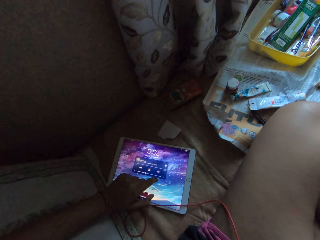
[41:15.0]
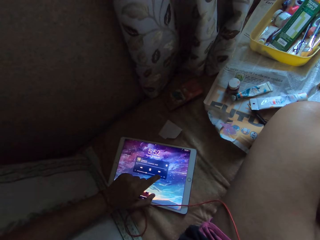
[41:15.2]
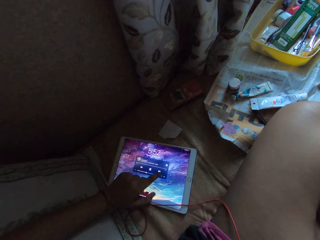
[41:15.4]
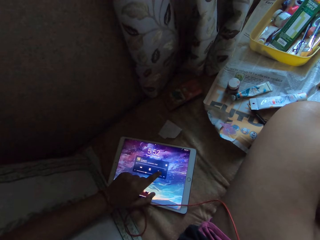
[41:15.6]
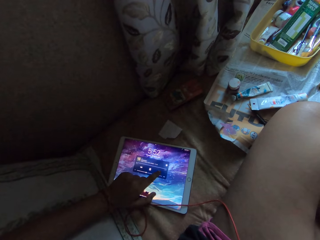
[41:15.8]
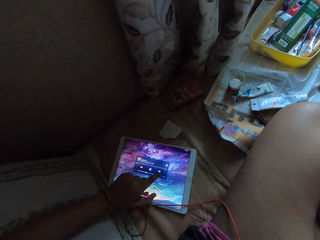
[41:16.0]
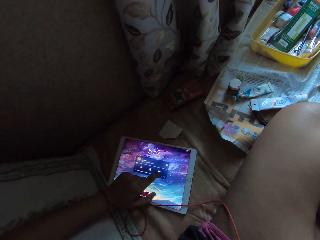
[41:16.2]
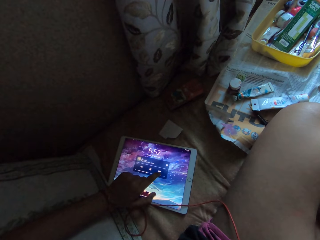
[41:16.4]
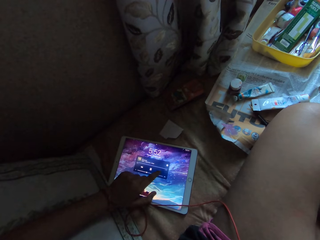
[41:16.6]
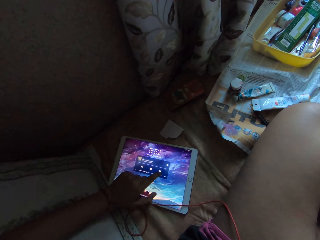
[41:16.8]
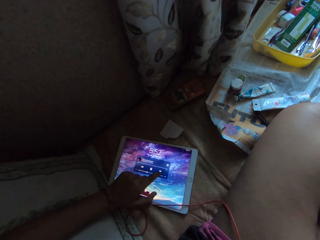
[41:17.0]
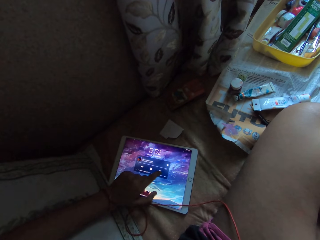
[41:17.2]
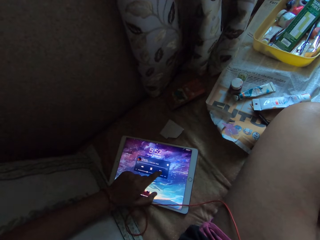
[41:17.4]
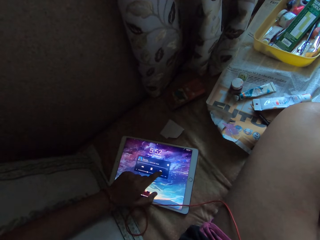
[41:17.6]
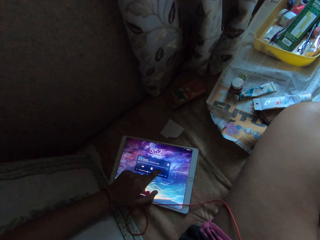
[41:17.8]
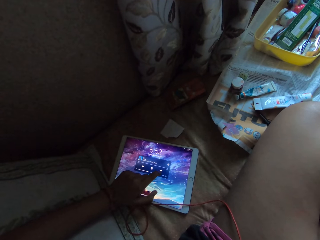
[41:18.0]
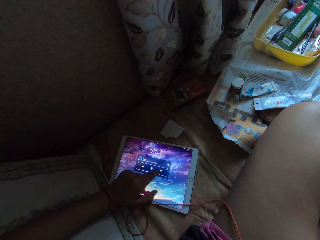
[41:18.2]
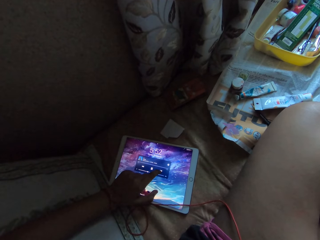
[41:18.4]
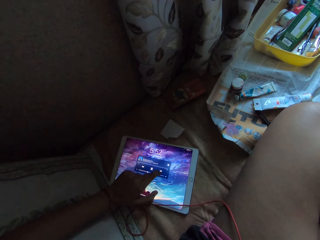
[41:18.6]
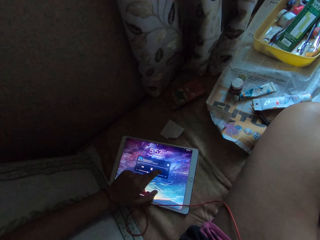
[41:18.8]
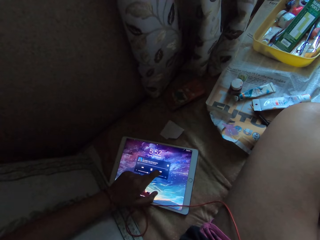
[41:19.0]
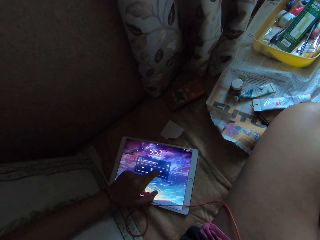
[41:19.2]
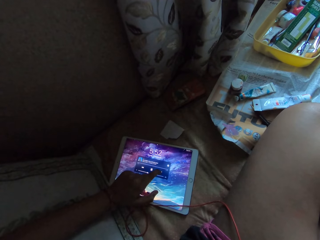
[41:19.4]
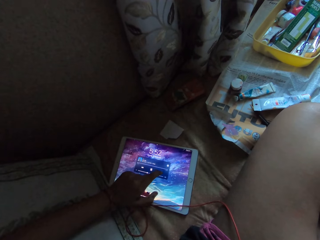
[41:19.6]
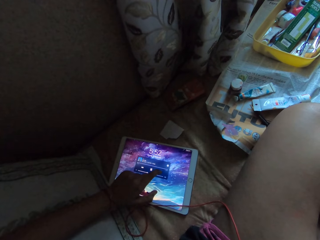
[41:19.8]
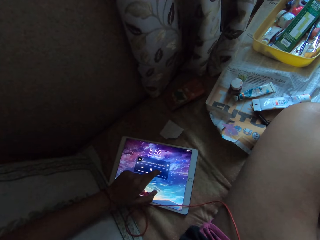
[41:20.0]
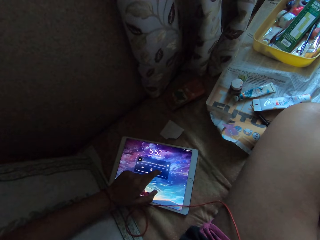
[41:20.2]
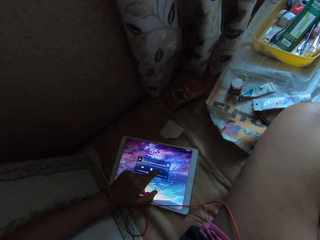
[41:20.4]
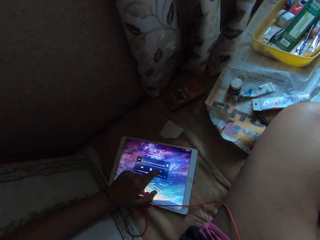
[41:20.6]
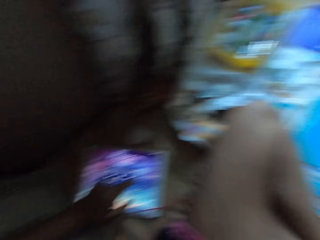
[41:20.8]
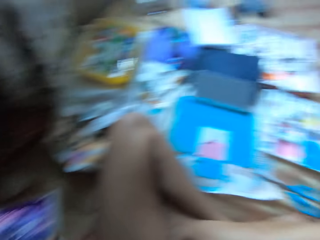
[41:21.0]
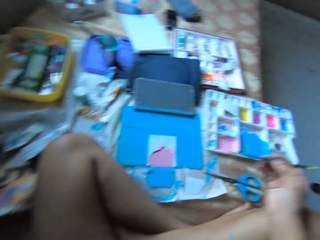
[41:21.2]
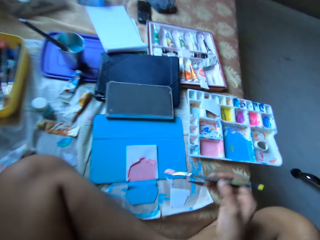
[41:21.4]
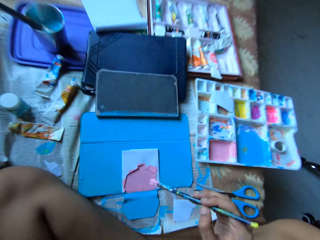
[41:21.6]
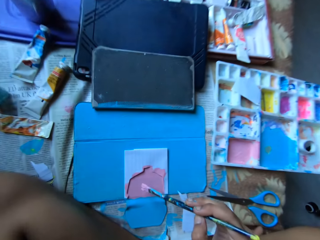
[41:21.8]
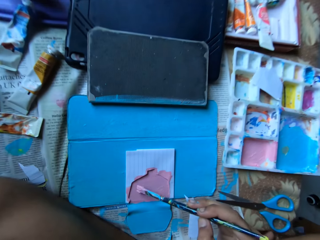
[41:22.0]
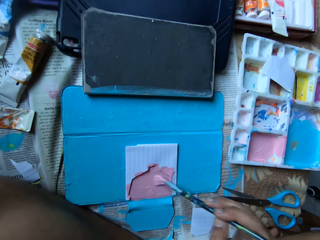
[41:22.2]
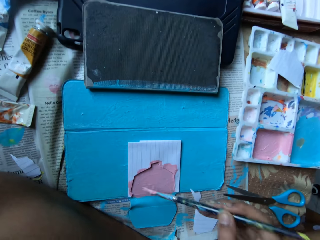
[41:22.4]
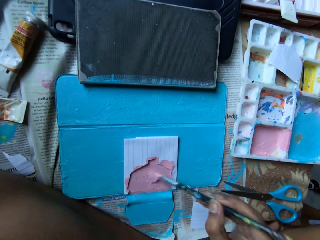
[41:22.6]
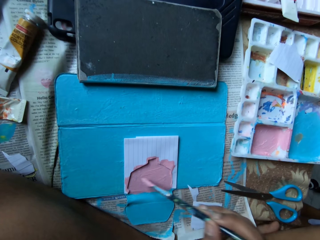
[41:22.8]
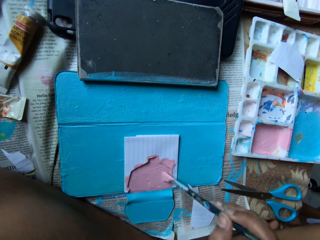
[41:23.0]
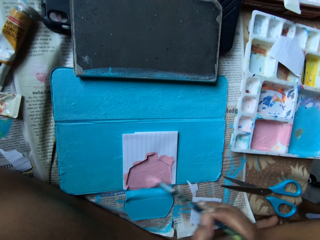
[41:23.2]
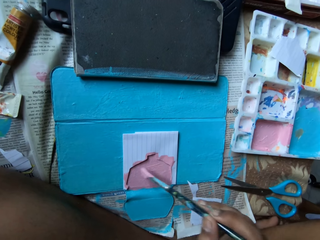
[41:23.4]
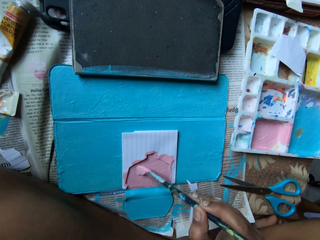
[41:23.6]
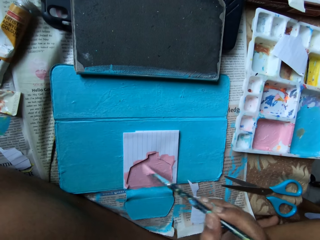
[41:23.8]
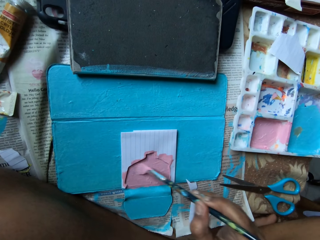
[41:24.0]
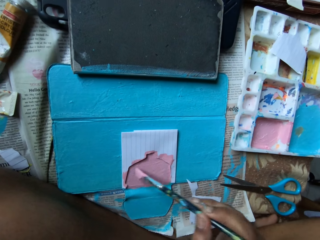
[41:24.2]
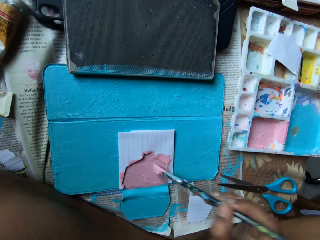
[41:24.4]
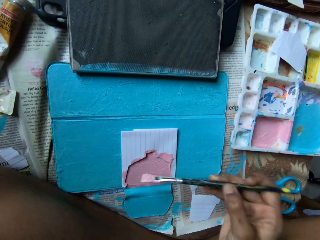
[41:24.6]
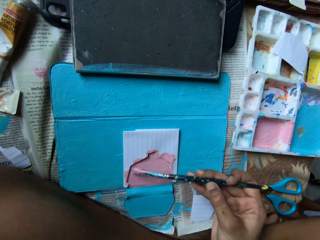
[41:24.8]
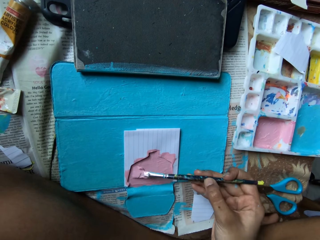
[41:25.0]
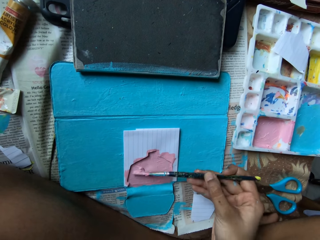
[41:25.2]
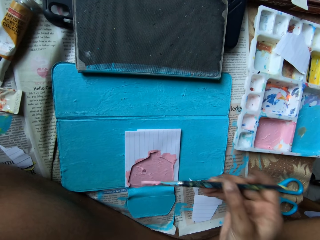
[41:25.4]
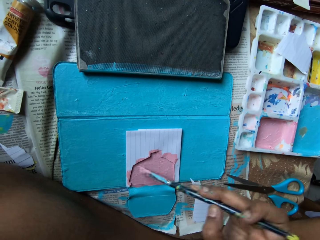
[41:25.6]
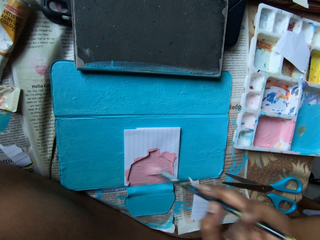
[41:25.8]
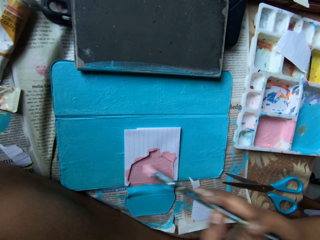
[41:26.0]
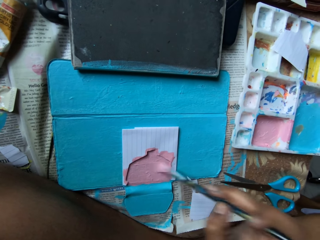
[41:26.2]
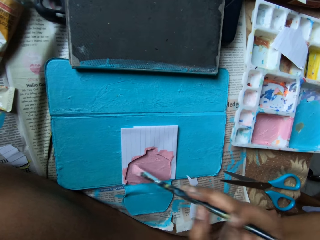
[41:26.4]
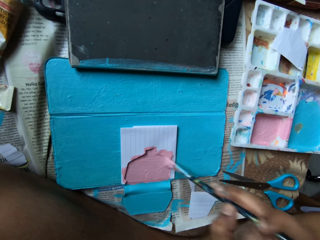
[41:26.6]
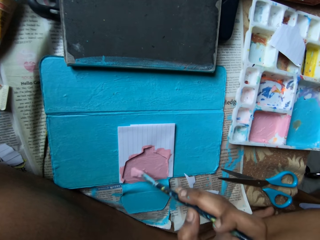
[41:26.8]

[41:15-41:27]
The camera wearer looks around. He paints the case on the bed with the paint brush in his right hand.

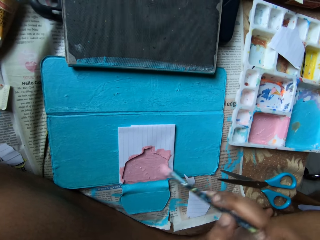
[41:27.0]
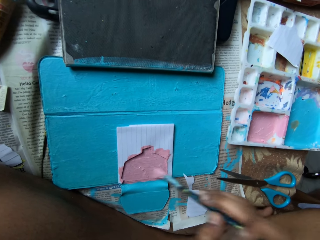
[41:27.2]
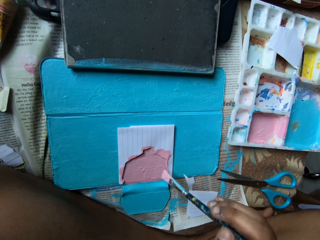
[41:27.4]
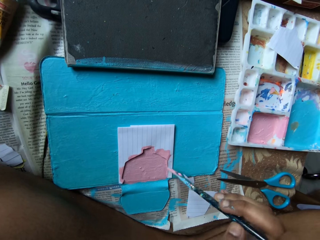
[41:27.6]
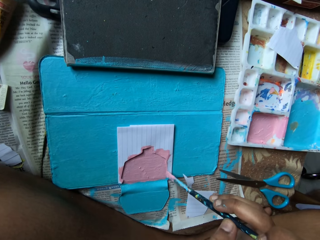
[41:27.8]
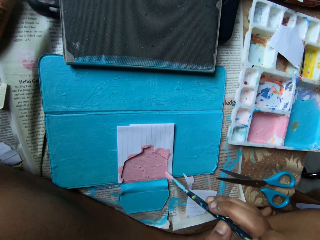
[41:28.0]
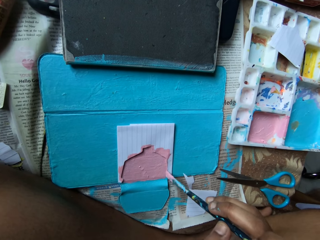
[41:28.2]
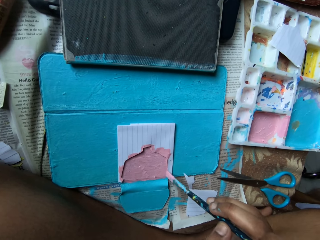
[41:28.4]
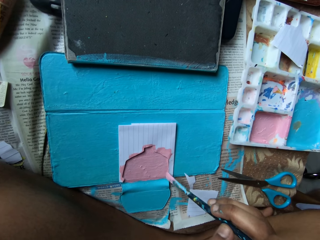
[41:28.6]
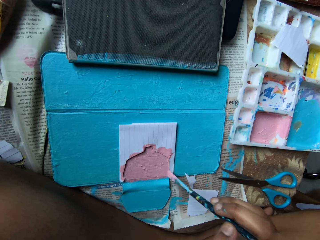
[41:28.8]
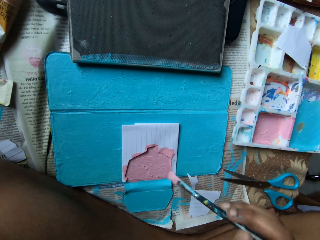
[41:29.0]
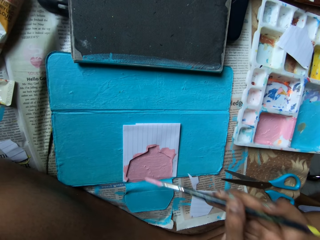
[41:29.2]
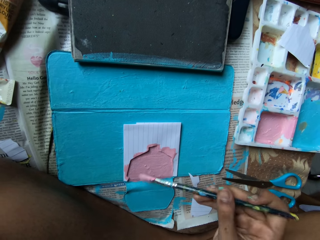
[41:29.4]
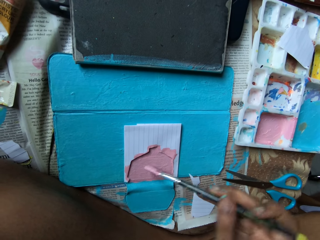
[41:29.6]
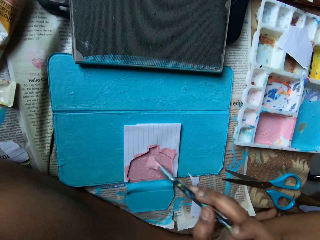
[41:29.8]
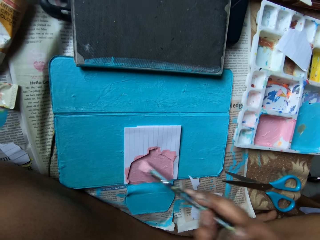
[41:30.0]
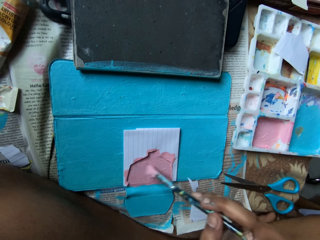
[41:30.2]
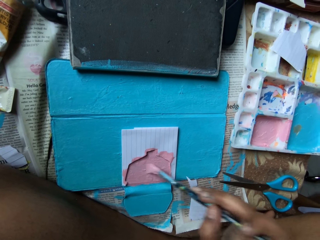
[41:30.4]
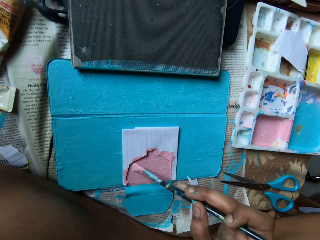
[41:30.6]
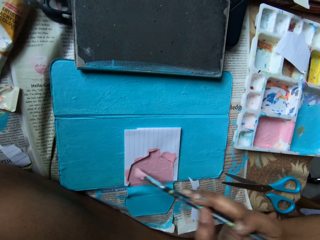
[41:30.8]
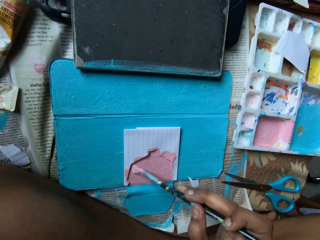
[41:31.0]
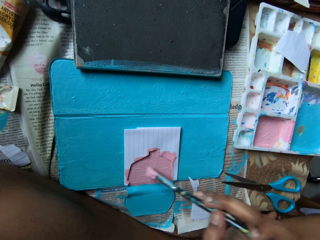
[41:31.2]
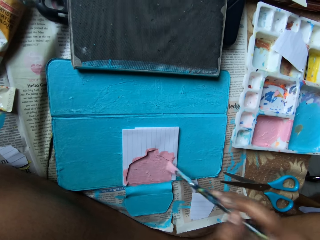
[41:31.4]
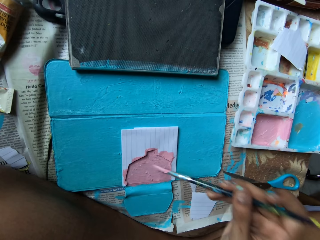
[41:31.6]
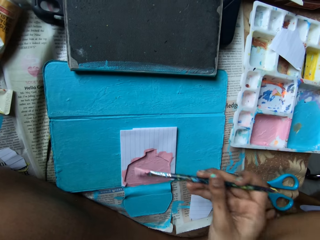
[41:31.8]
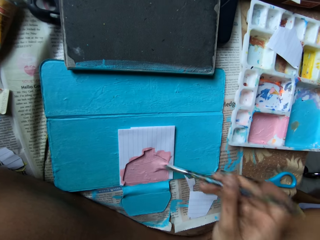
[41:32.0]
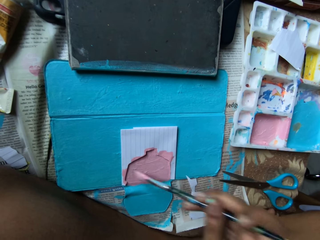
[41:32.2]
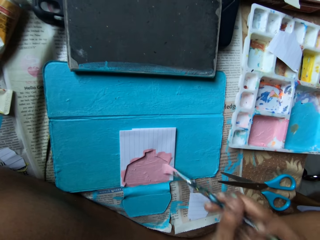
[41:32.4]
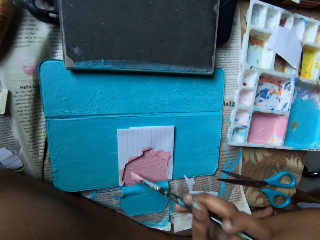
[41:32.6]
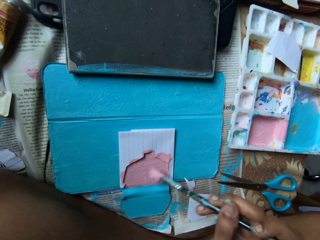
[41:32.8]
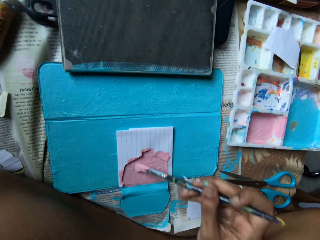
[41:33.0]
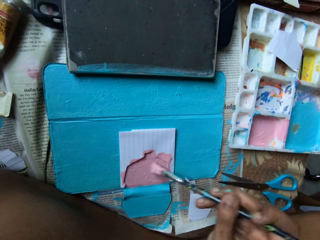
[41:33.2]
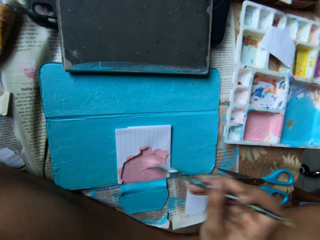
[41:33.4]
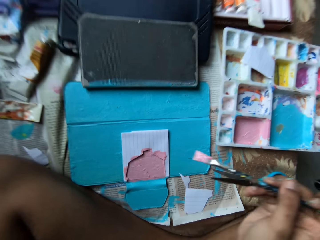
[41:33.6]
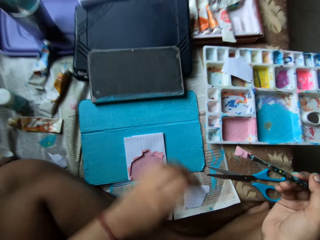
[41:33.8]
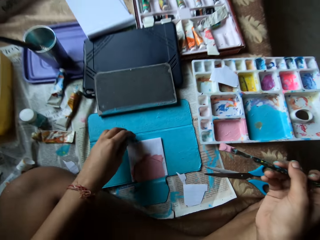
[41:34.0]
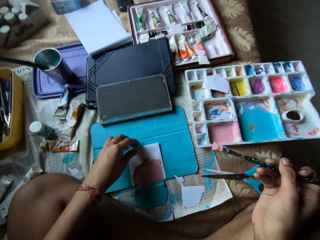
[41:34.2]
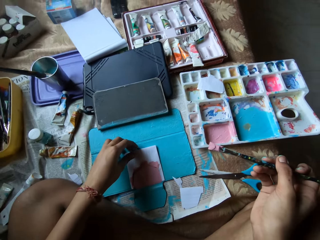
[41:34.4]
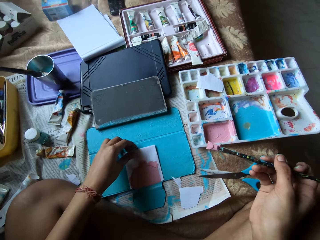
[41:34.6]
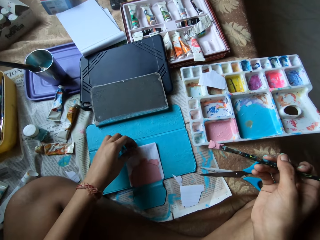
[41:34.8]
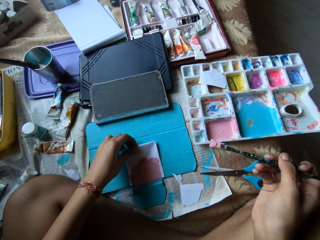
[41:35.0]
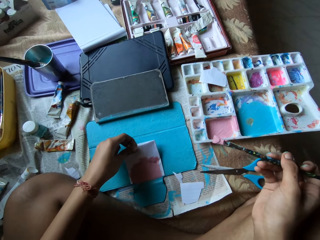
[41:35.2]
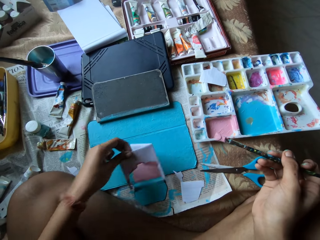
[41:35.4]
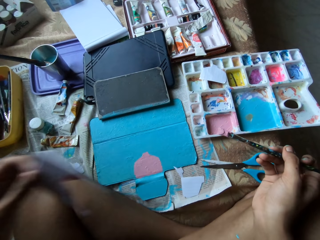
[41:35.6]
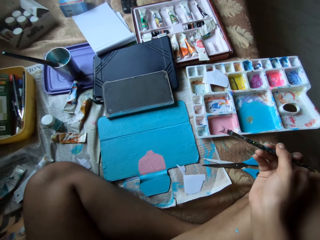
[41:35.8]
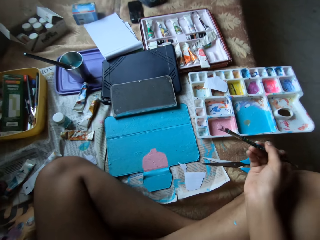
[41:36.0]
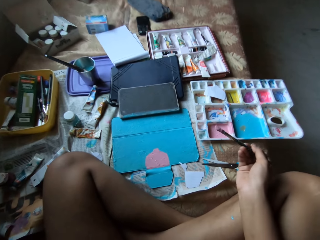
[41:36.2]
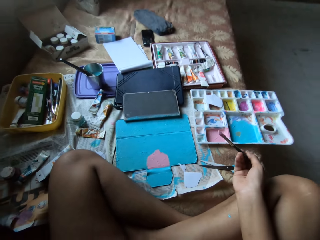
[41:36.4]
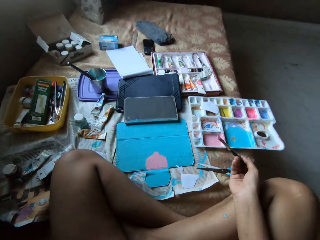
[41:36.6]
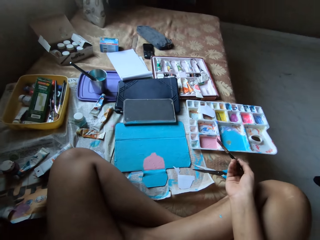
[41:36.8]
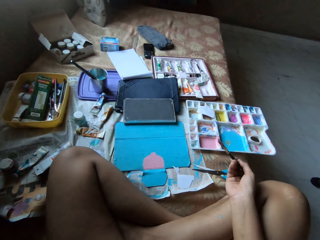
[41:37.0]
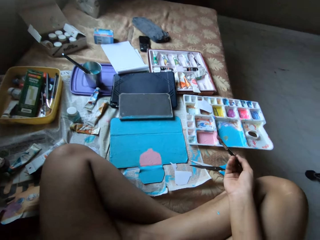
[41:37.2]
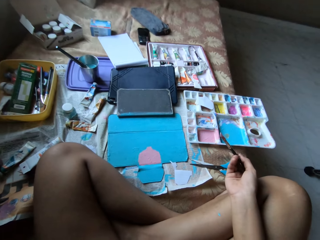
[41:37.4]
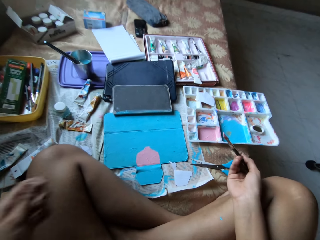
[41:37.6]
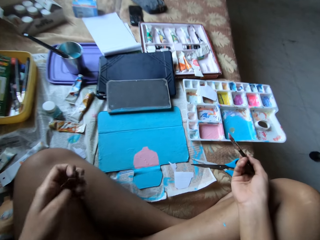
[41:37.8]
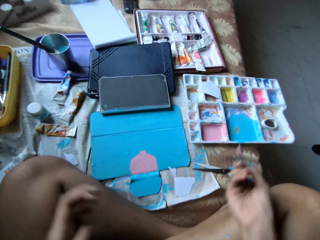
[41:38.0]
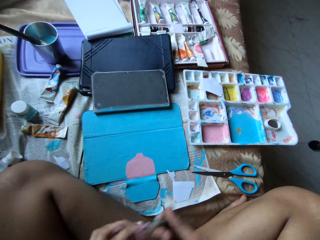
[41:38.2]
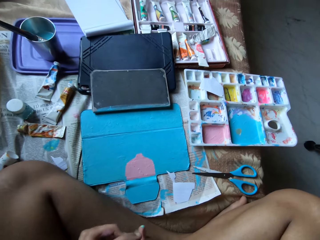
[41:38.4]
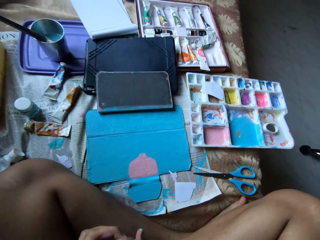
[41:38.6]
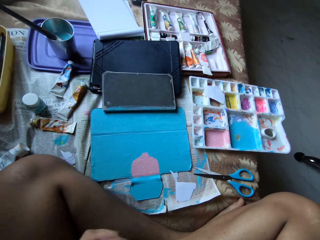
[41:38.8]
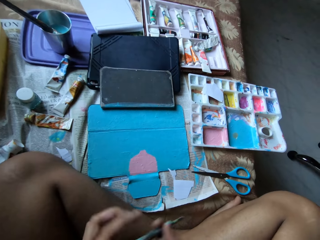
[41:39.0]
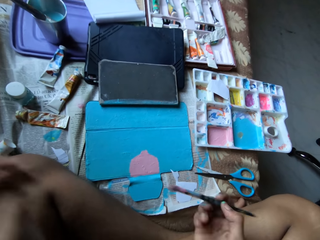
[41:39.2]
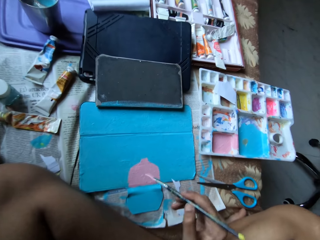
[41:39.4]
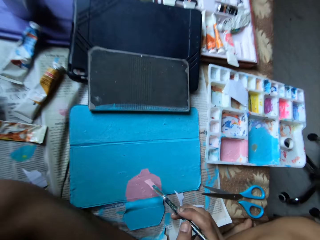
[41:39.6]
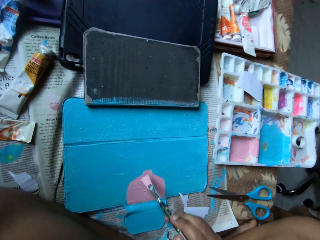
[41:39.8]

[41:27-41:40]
The camera wearer pulls a piece of paper from the case on the bed with his left hand. He stares at the paints on the tablet cover.
